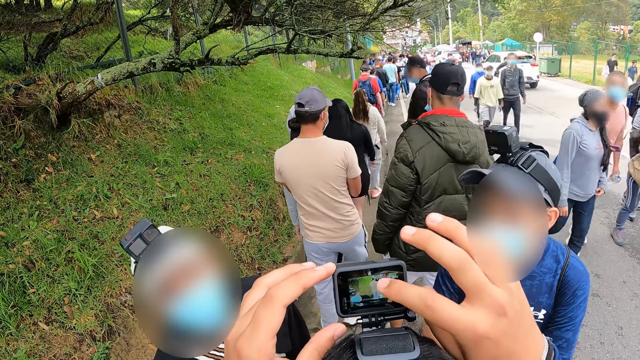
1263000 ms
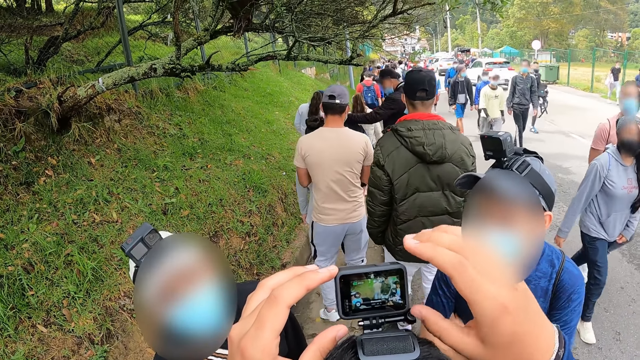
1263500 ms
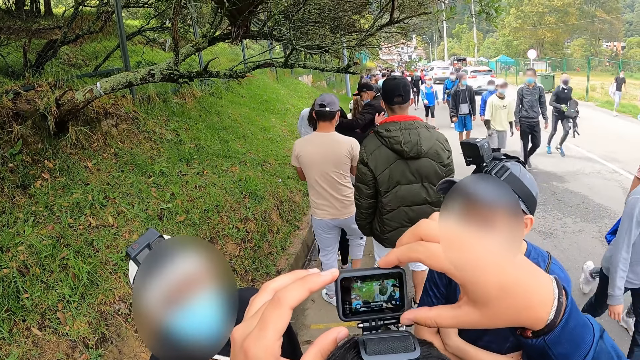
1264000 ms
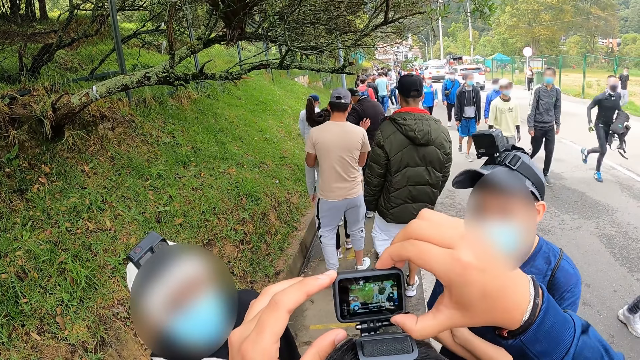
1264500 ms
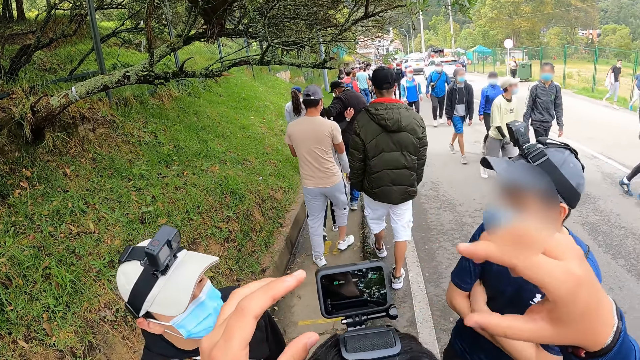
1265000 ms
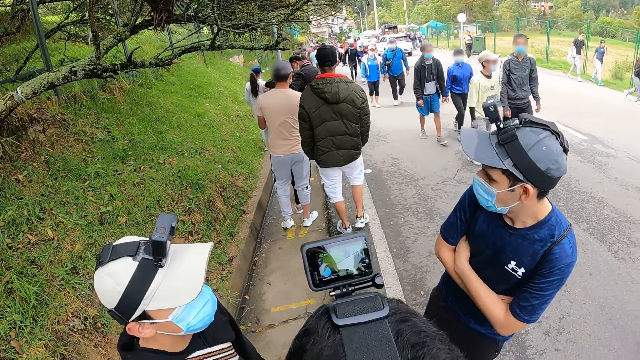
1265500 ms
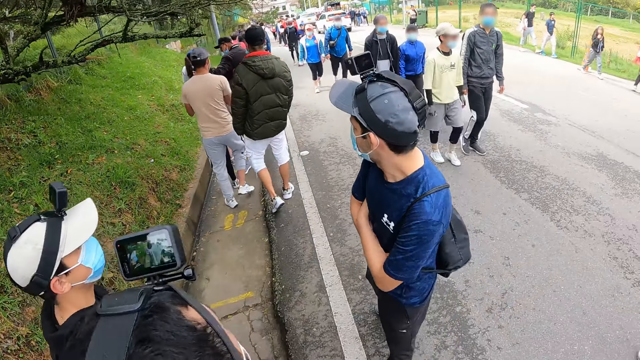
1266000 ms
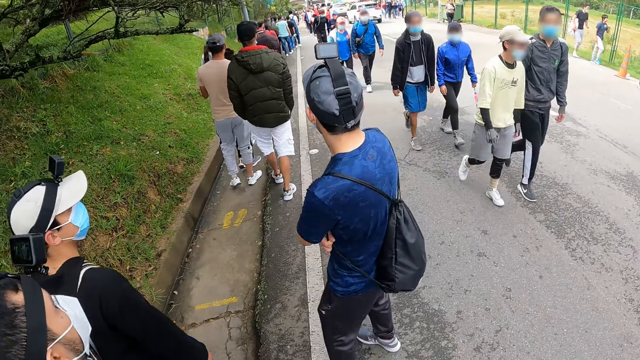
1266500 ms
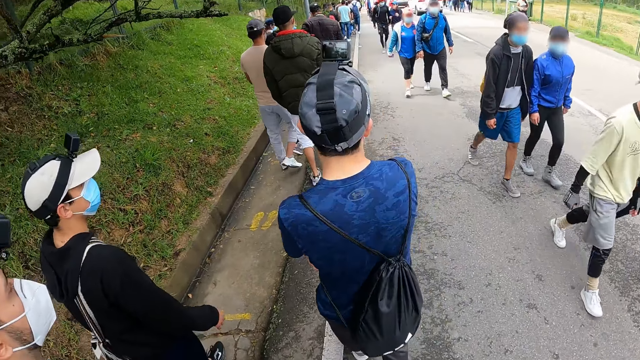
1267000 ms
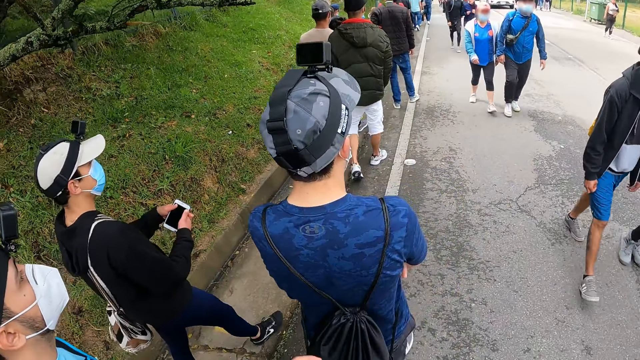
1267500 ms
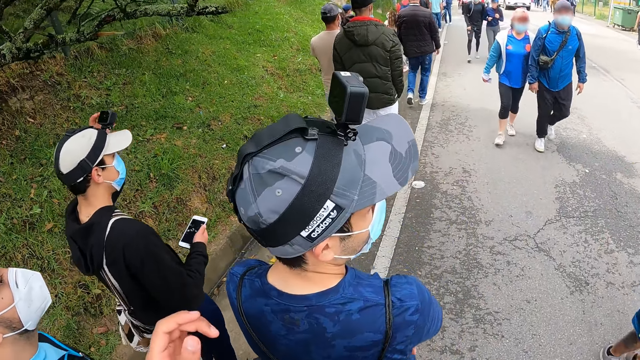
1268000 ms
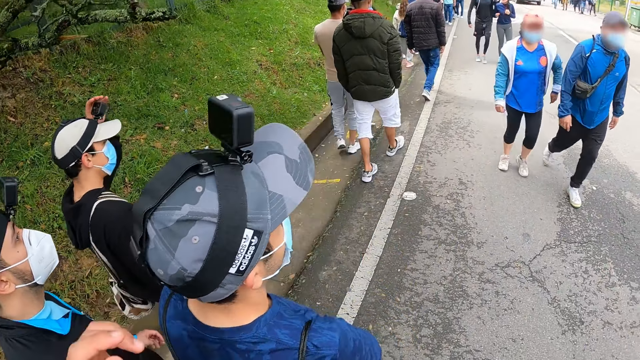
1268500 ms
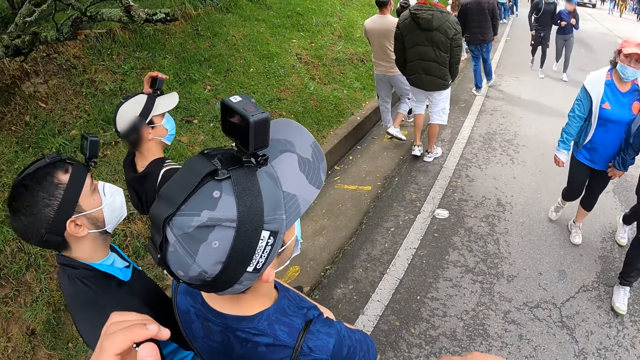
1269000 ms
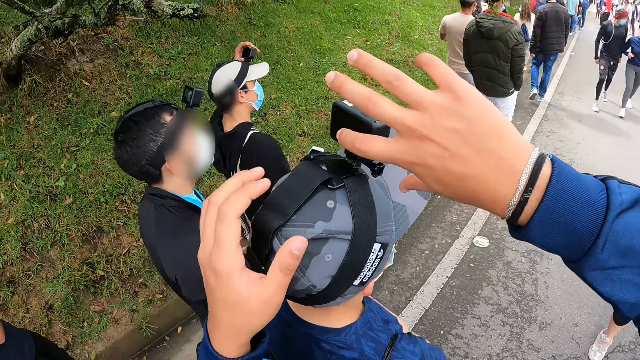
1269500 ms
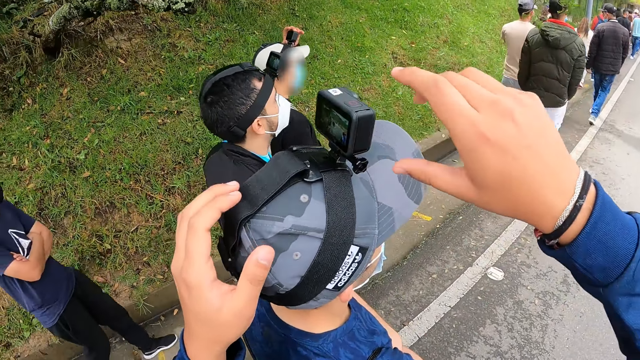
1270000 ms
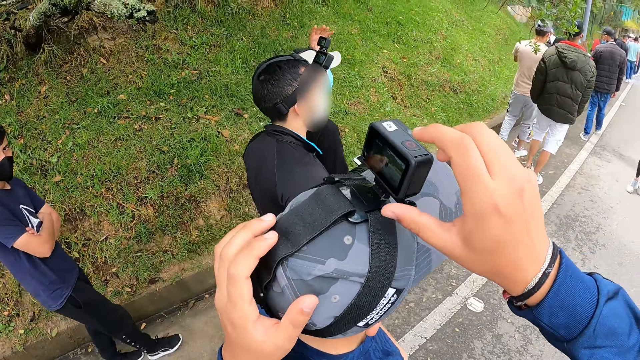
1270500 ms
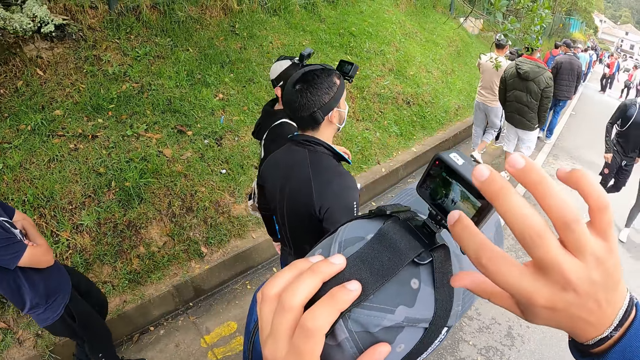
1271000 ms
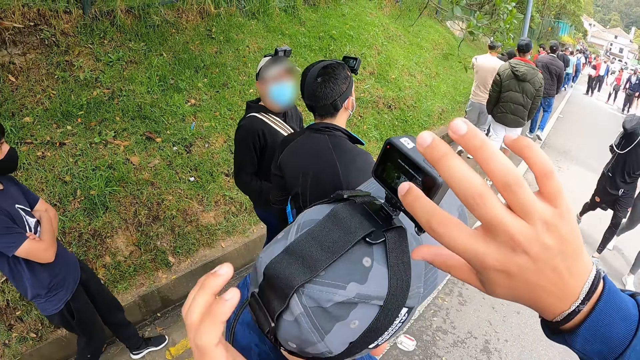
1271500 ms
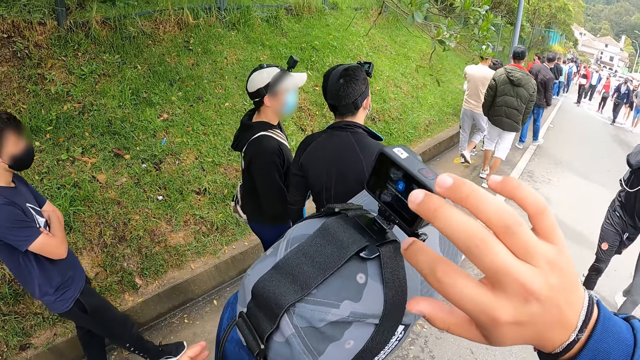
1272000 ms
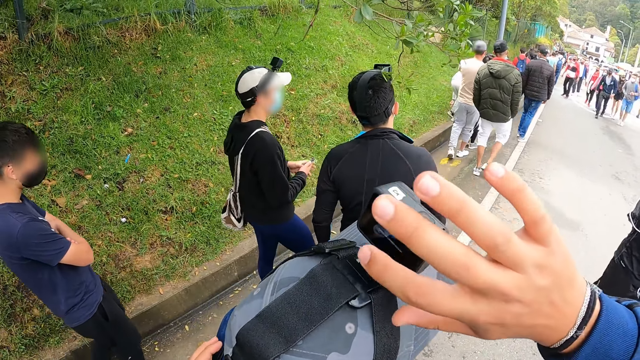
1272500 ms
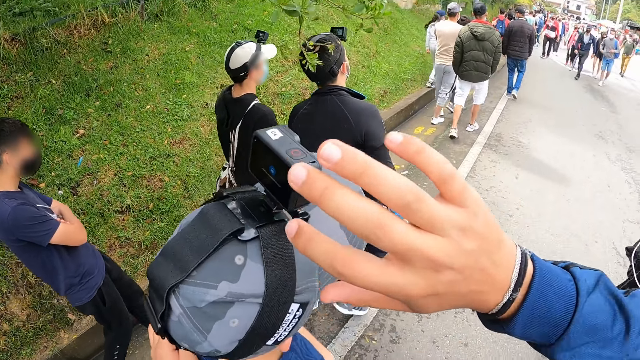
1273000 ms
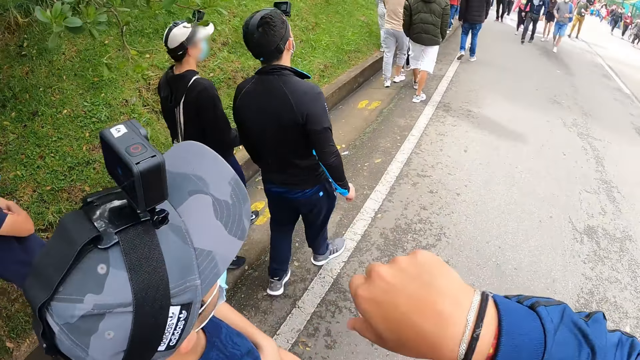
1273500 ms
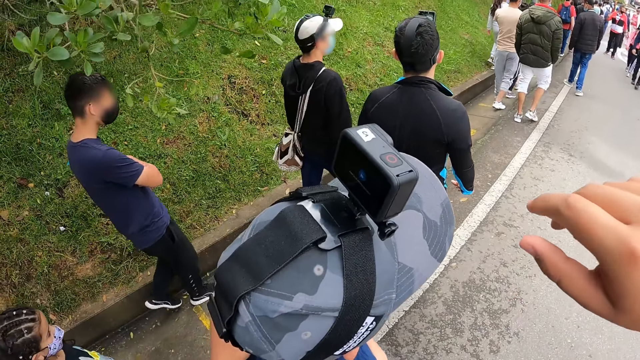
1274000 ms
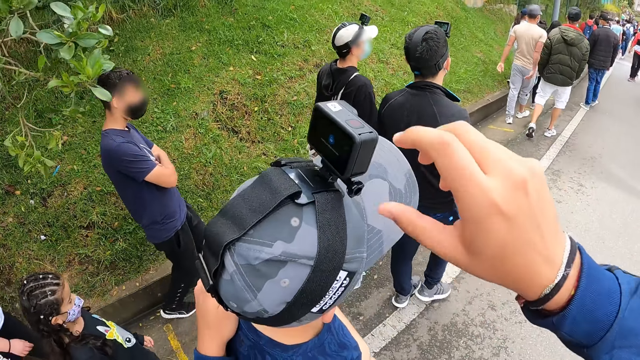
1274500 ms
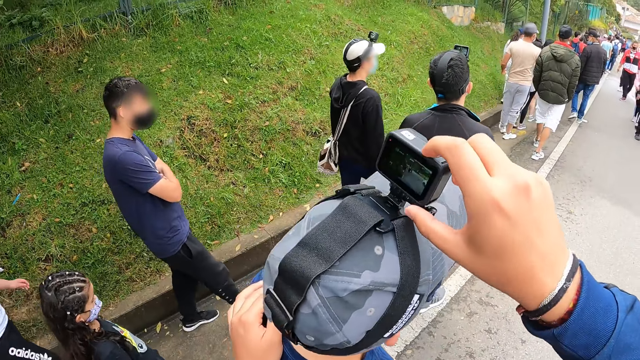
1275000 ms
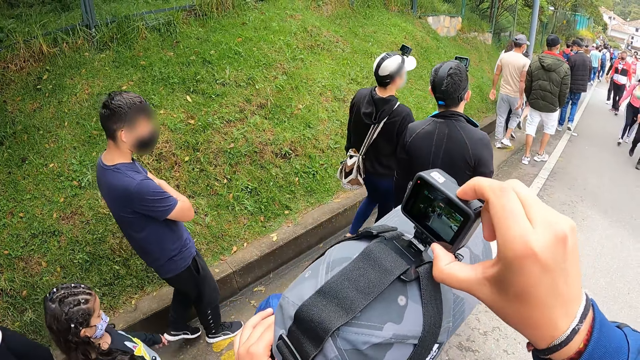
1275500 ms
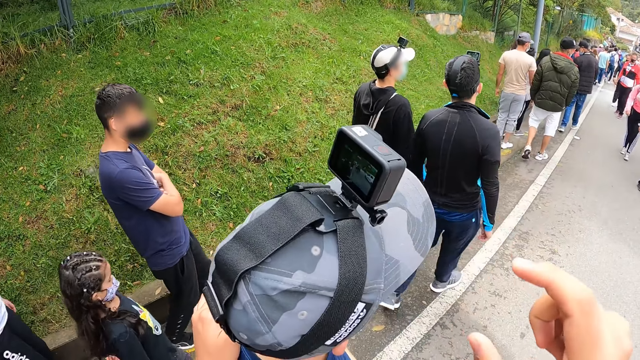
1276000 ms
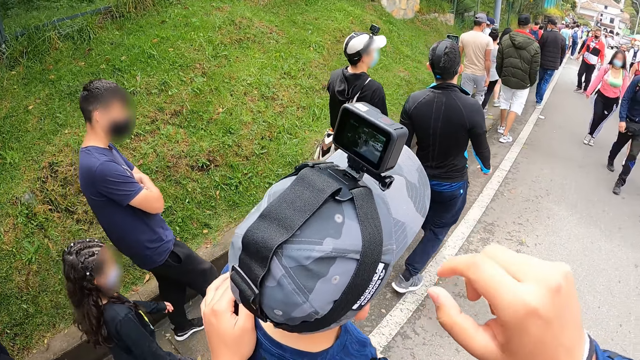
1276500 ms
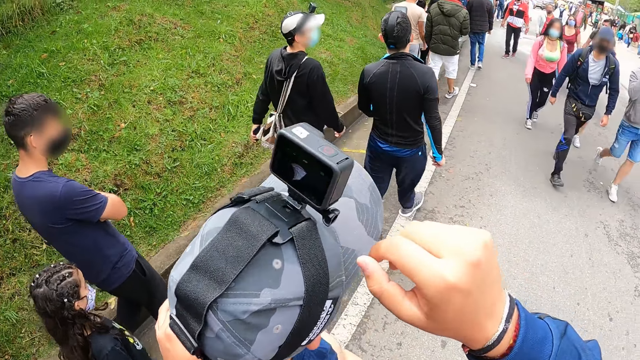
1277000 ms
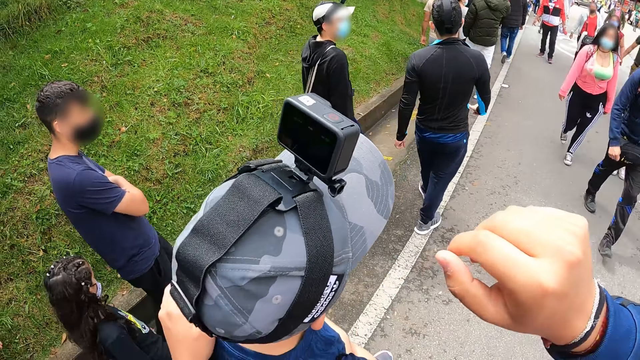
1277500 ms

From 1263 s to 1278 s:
The camera wearer holds the camera on a man's head with his right hand. He walks. Another man passes the phone in his left hand to his right hand. The other man adjusts a camera on his head with his left hand. The camera wearer touches the camera on the first man's head with his right index finger. He presses the camera. He places his left hand on the first man's head. He sets the camera on the first man's head with his right index finger. He places his left hand on the first man's back. He presses the camera. He holds the camera on the first man's head with his right hand.

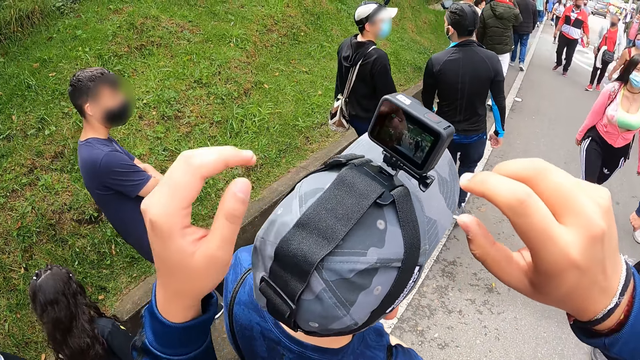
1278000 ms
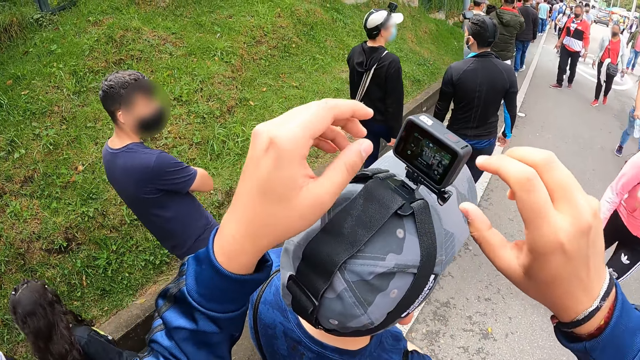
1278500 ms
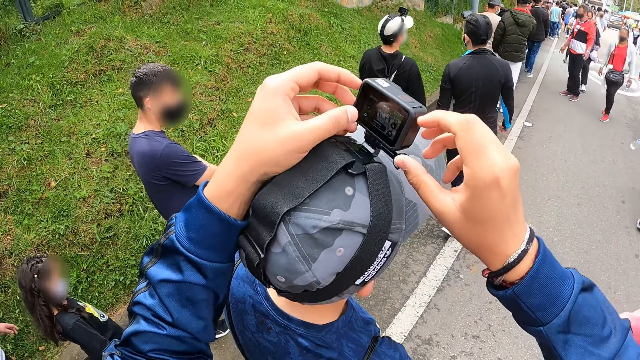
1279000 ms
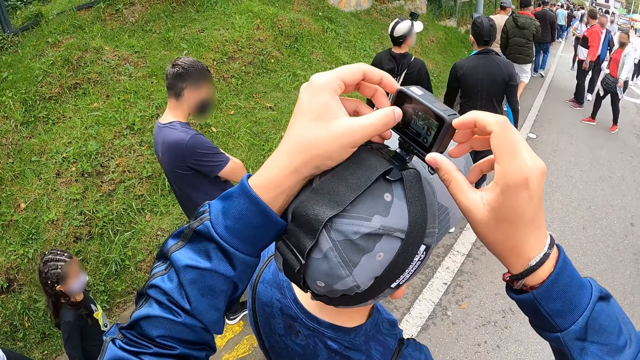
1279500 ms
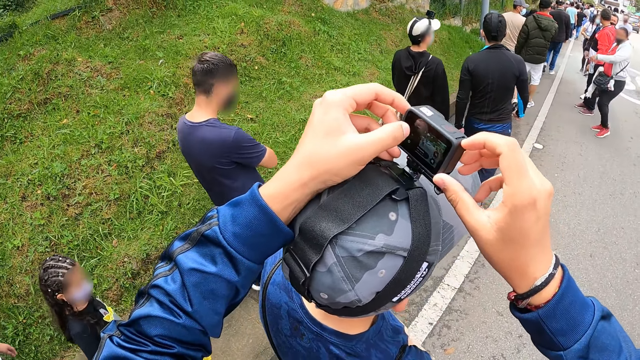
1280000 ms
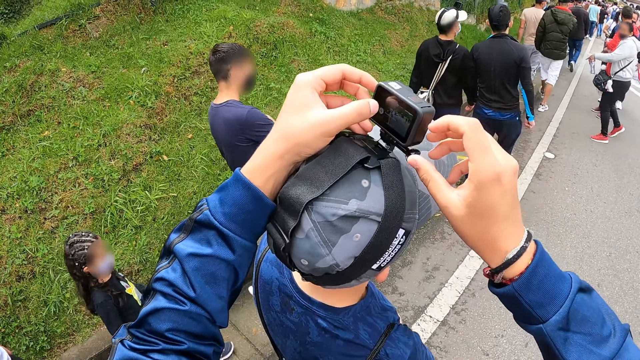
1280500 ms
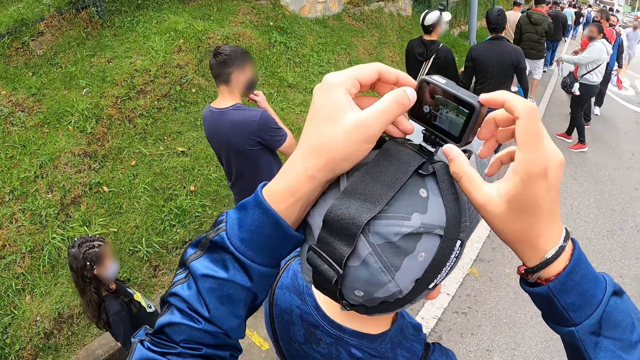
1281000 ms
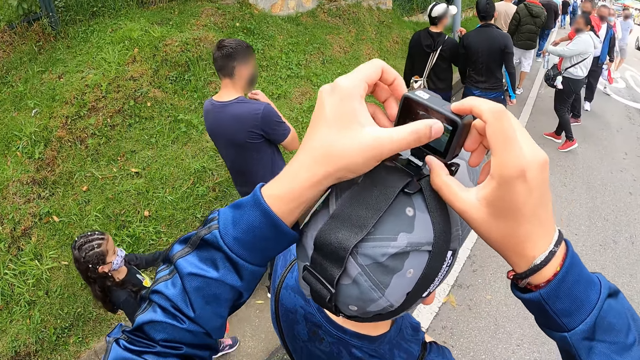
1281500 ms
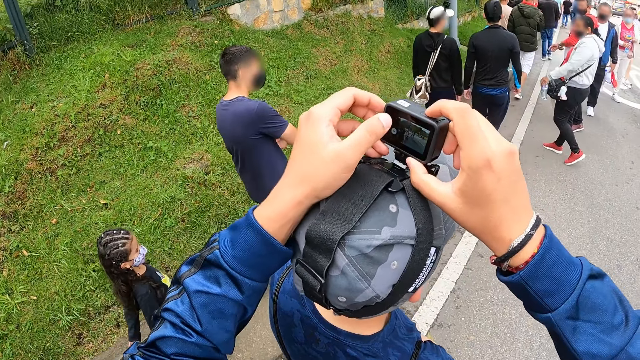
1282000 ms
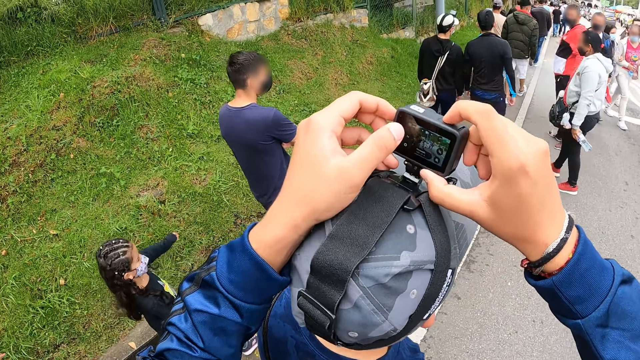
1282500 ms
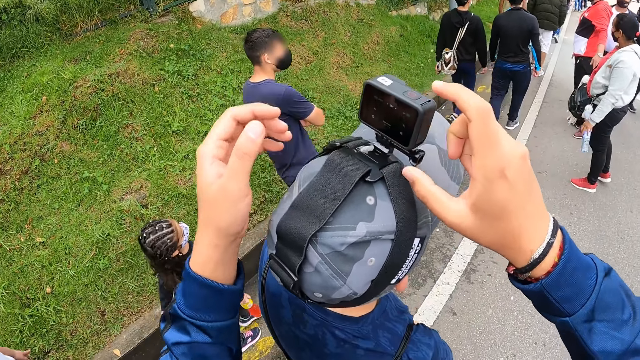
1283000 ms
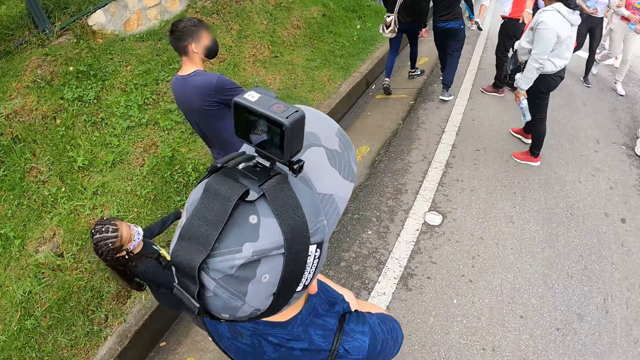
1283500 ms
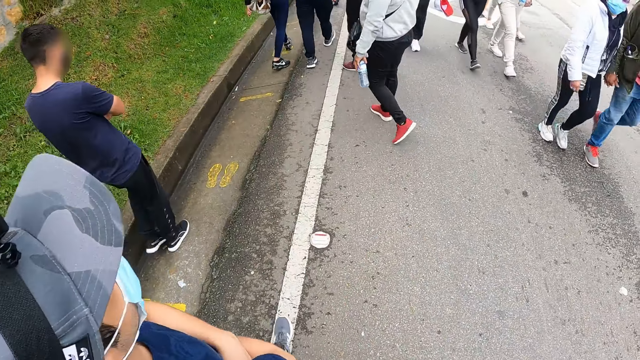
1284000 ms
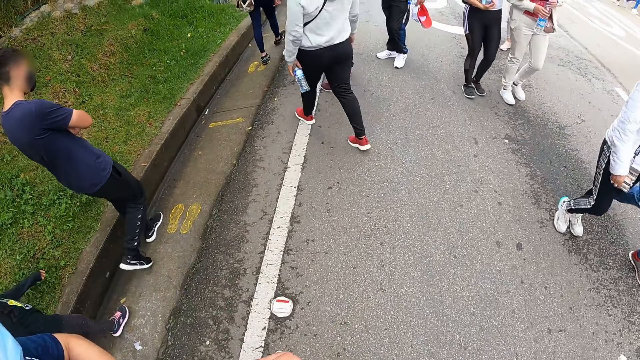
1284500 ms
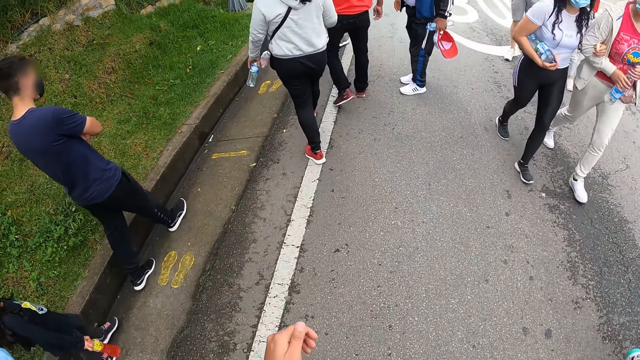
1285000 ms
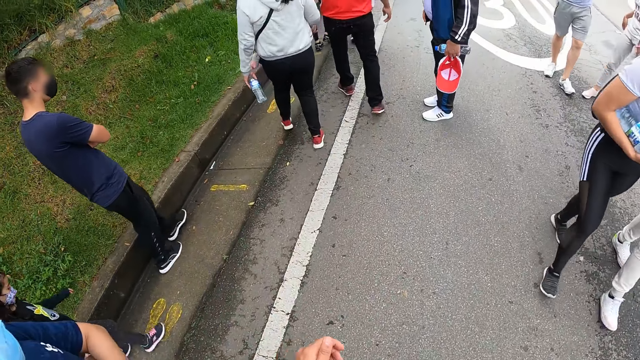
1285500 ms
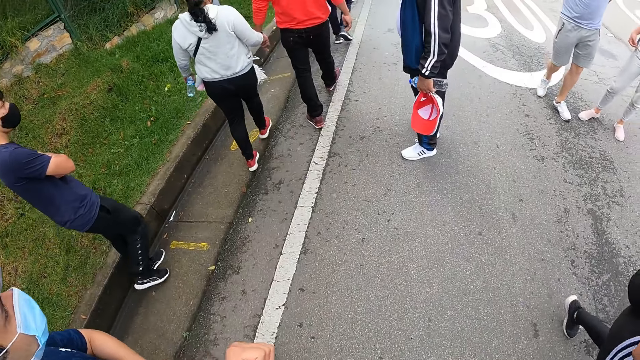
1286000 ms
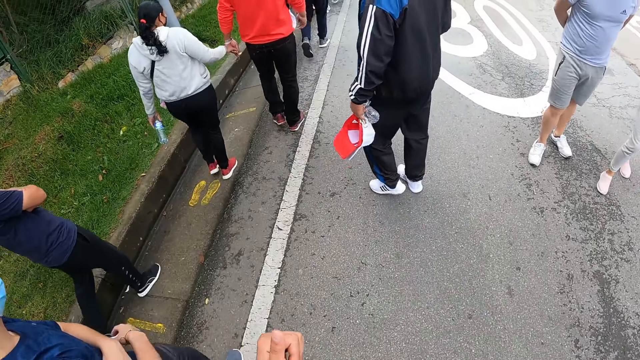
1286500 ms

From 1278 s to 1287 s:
The camera wearer sets the camera on a man's head with both hands. Another man touches his mouth with his right hand. The camera wearer walks.
